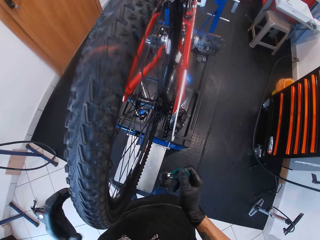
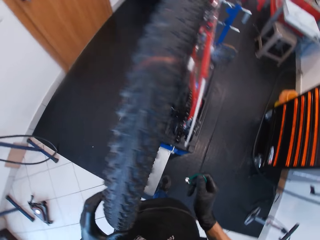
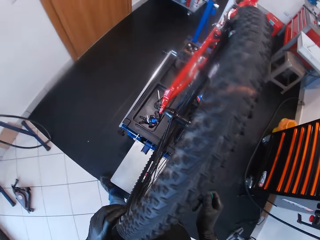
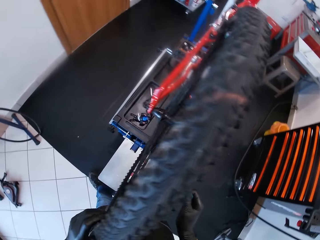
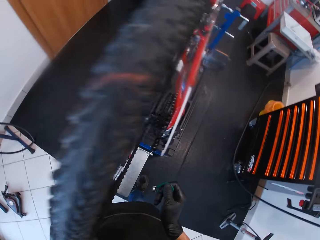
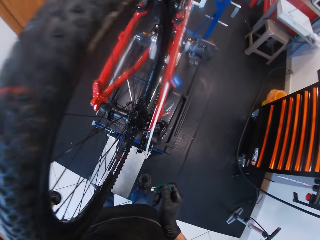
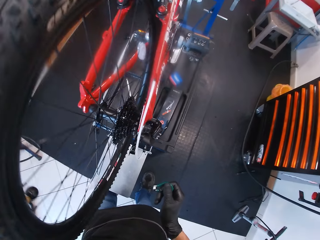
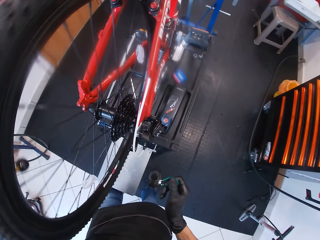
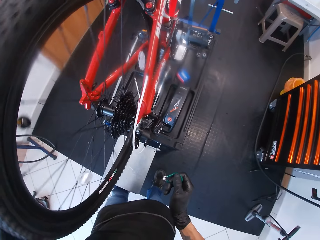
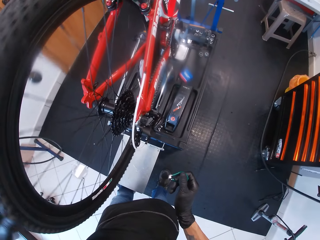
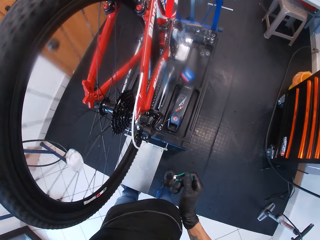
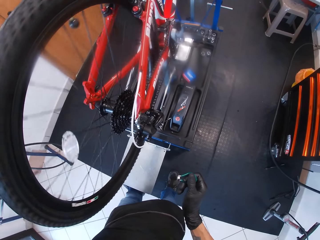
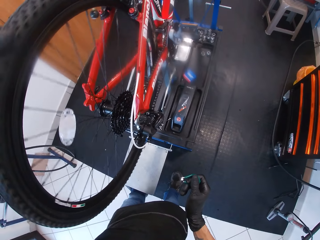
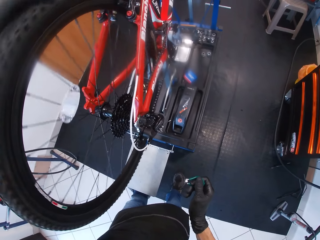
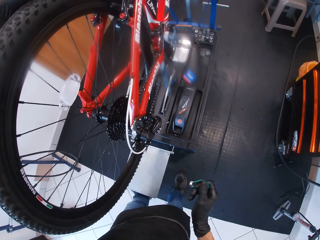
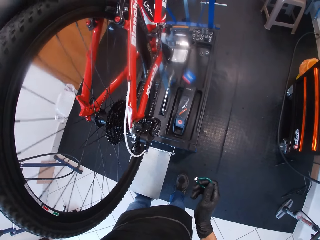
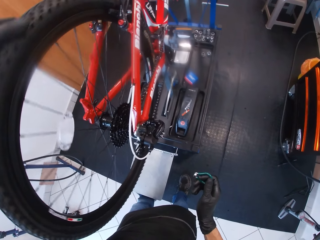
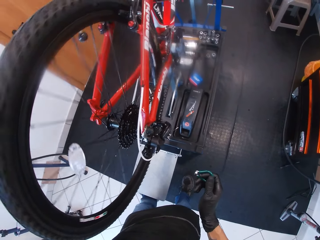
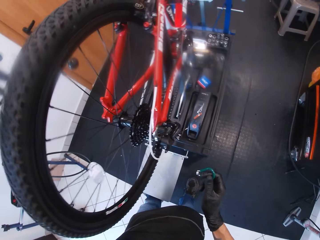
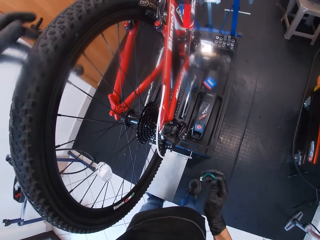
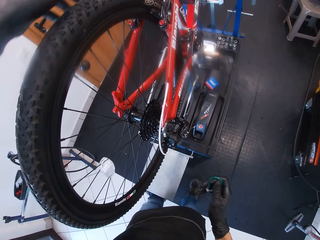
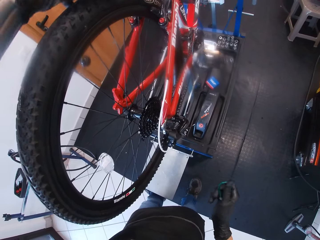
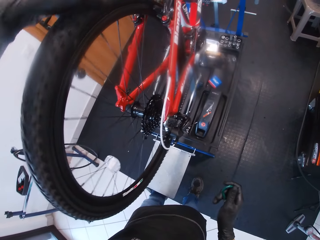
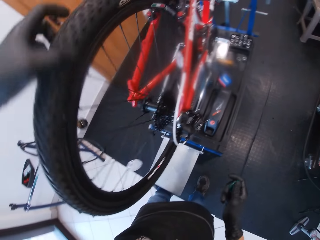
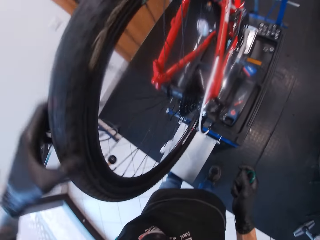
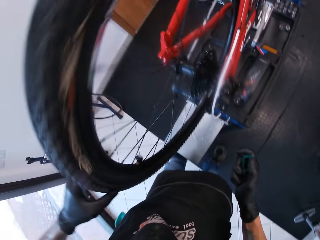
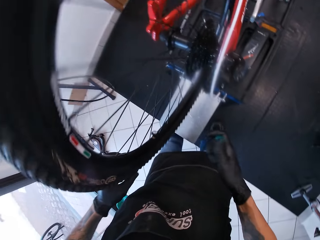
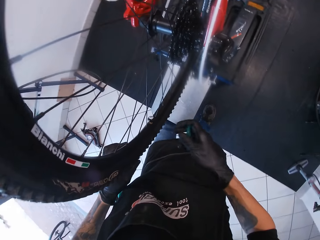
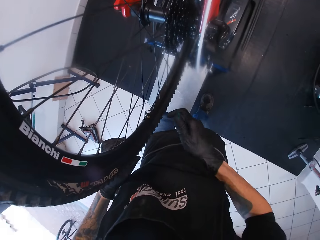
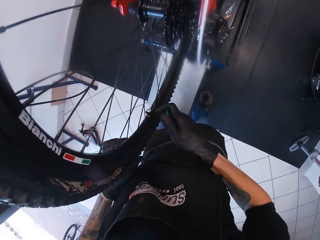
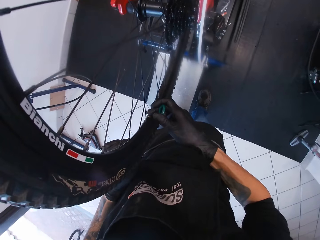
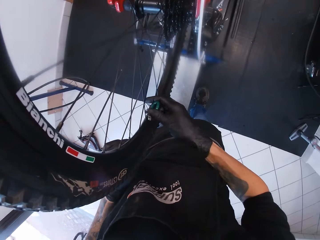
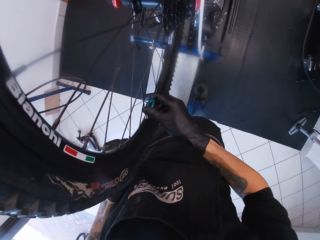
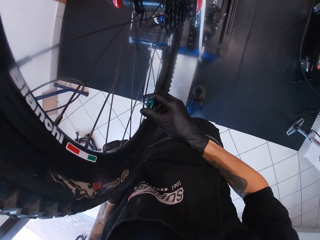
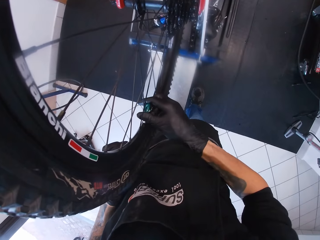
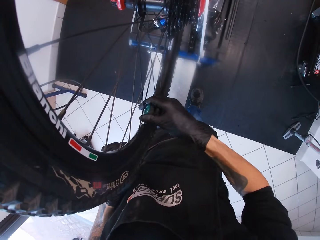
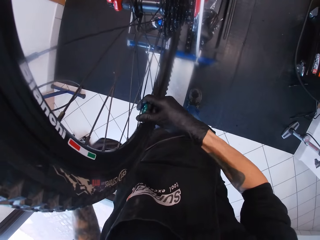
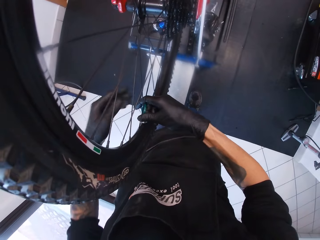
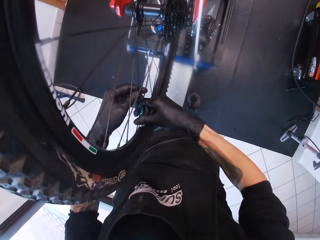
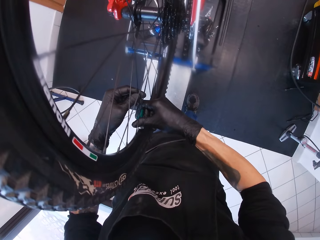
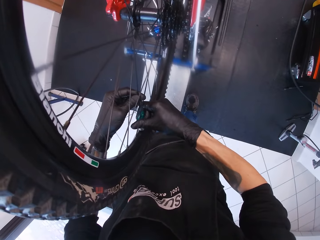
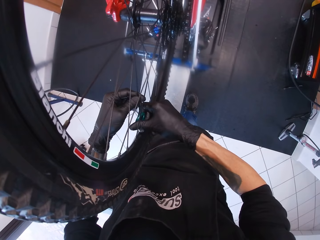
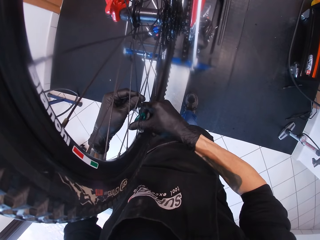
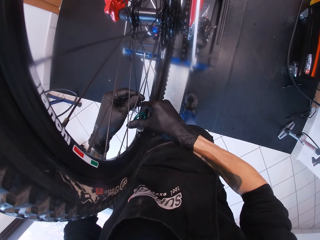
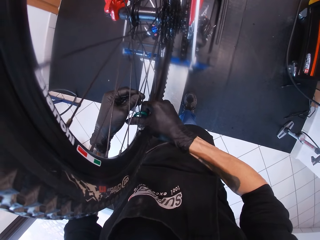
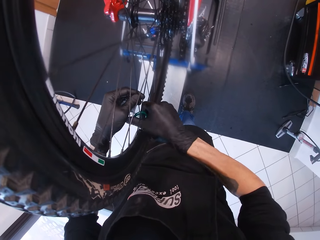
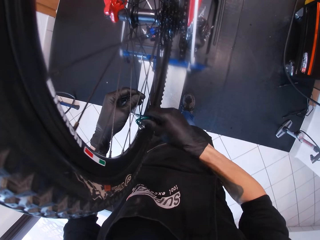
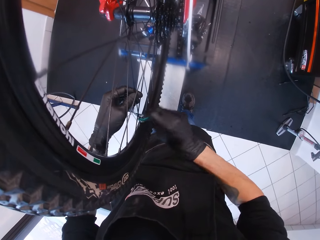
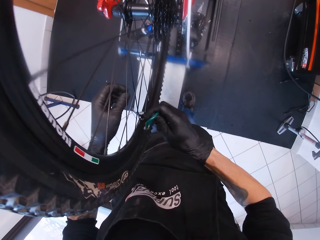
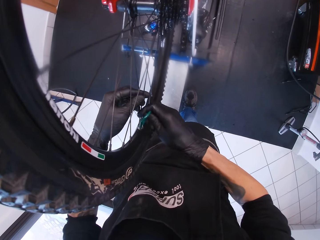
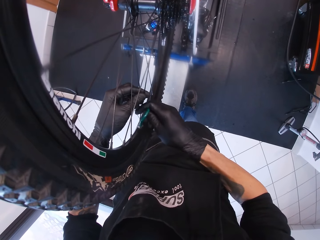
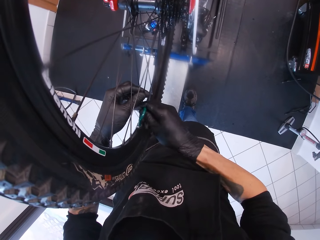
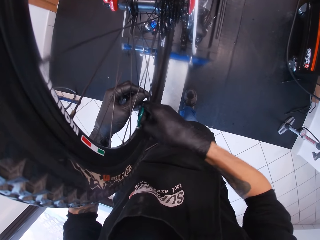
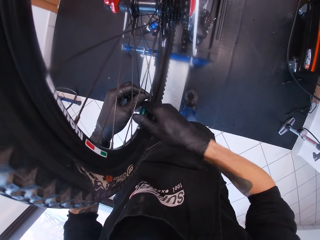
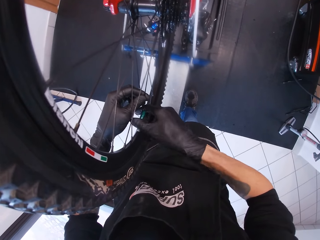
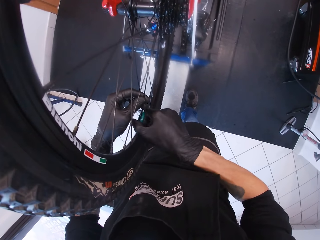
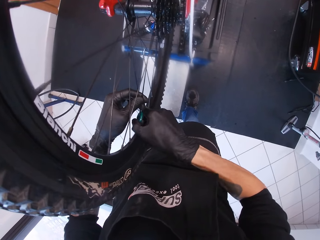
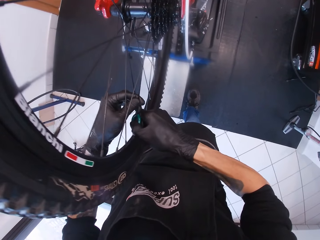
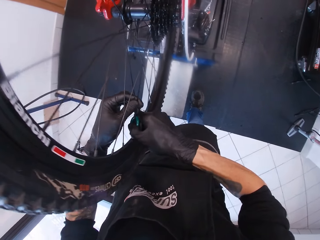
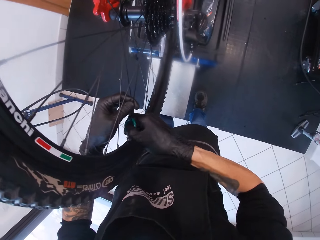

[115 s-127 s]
The camera wearer looks around the workshop. He turns the tire. He tightens the spoke nipple with the spoke wrench in his right hand.

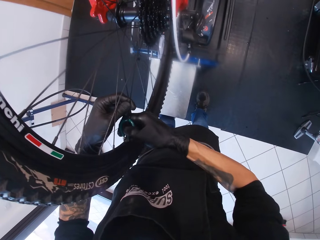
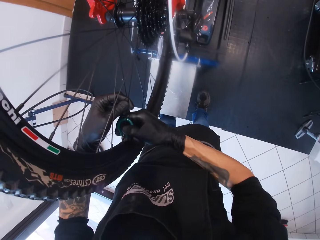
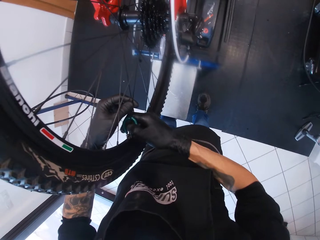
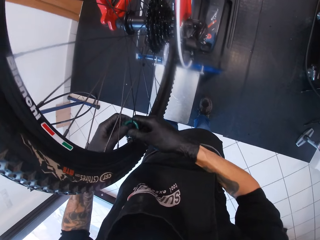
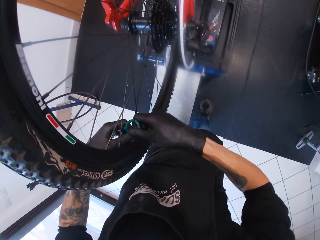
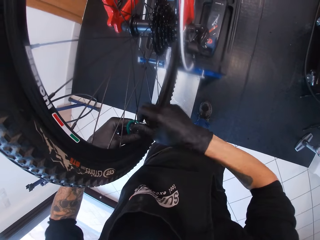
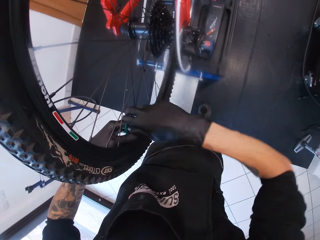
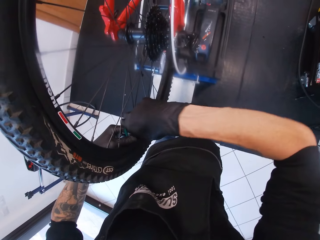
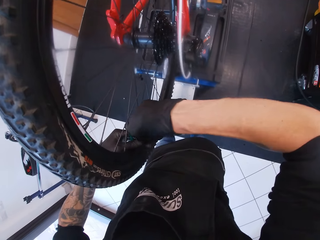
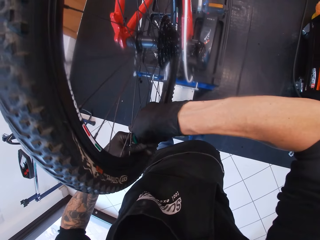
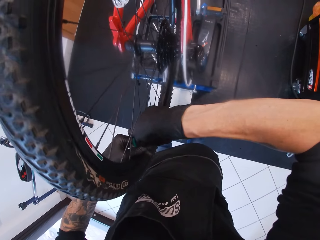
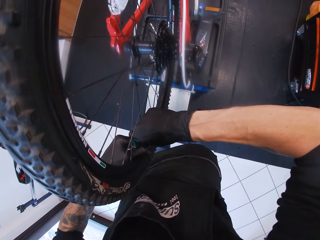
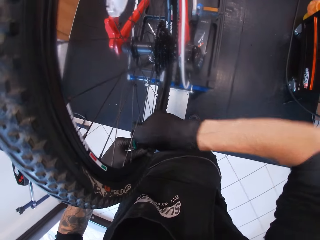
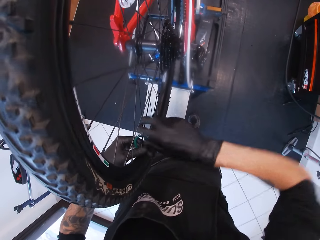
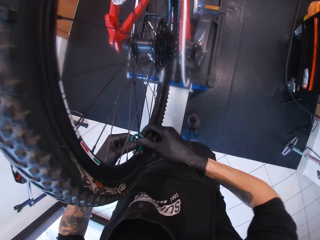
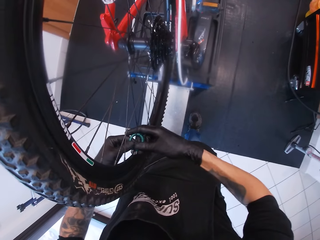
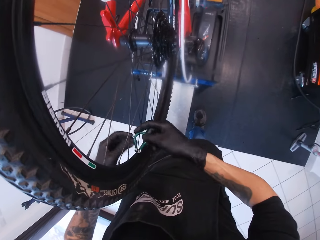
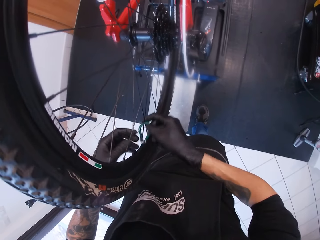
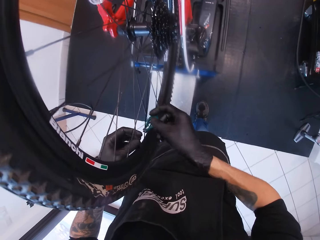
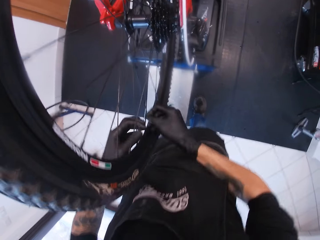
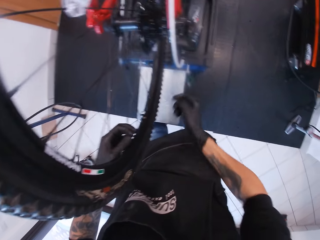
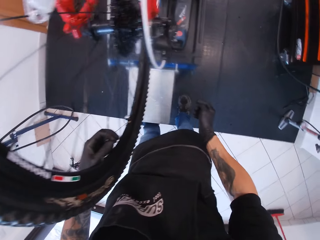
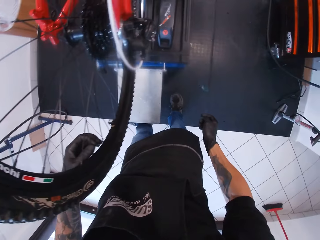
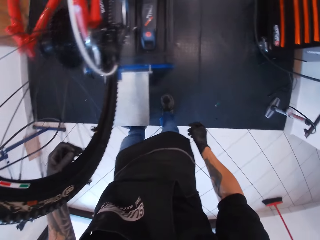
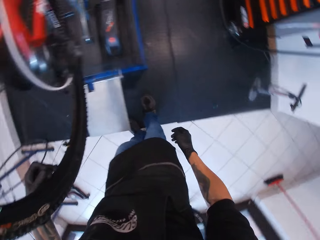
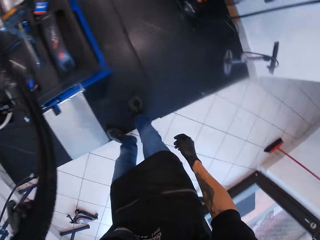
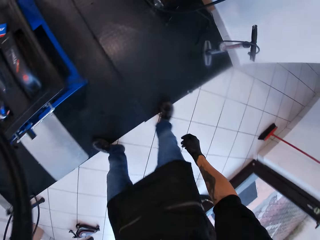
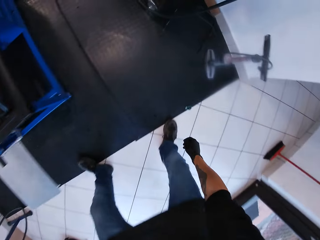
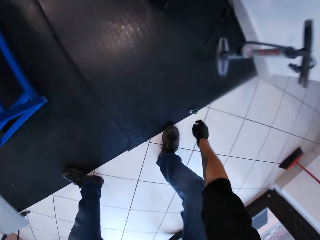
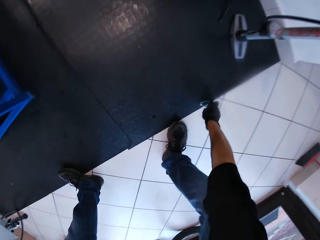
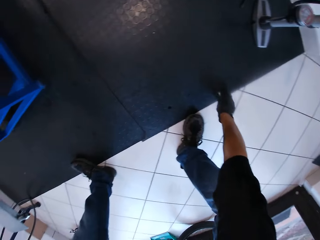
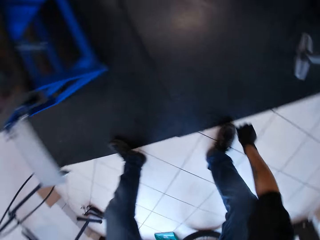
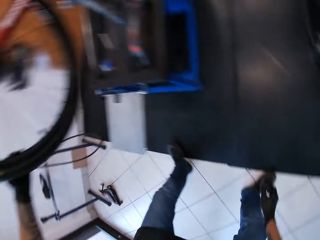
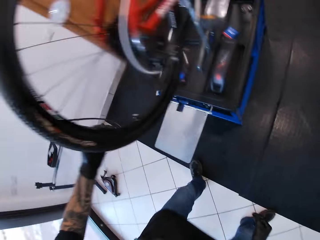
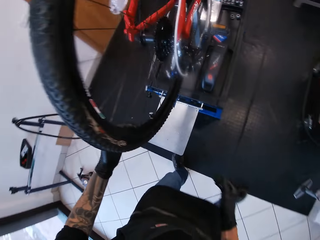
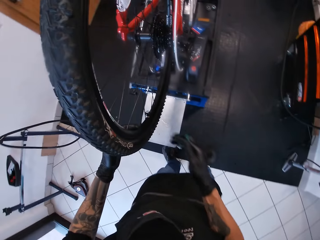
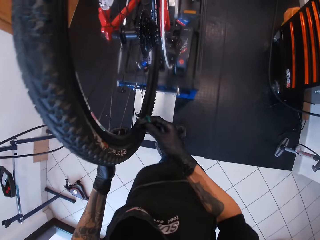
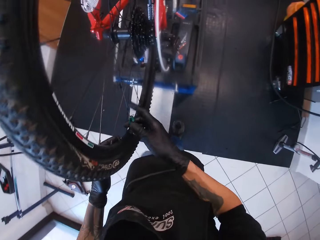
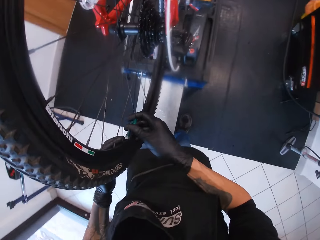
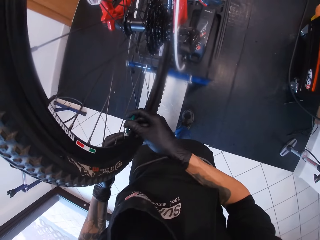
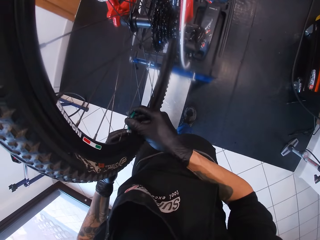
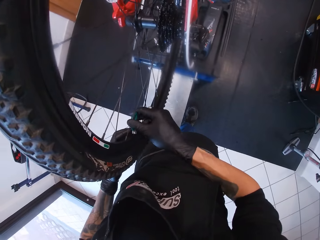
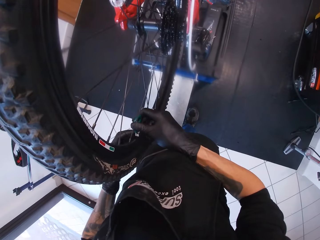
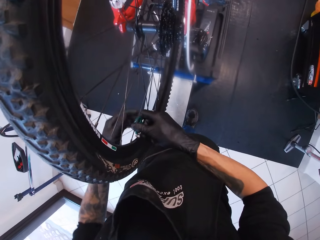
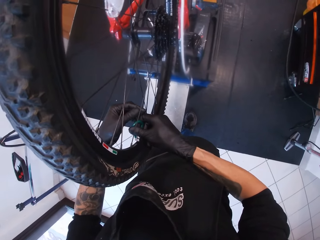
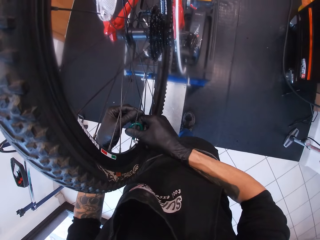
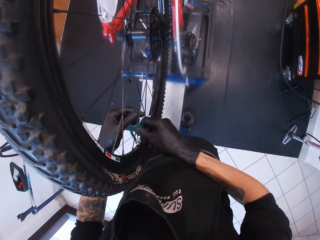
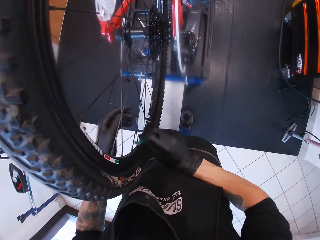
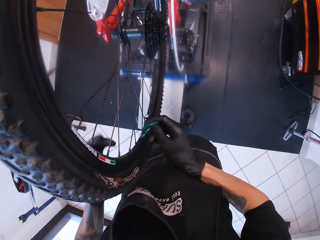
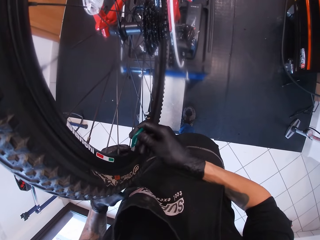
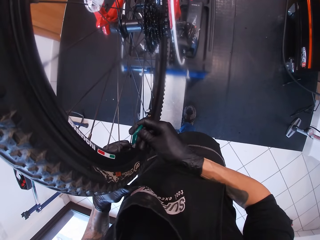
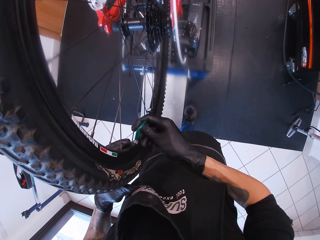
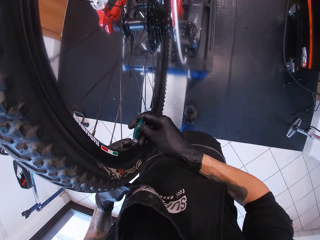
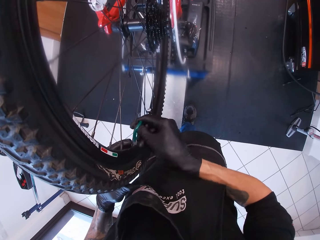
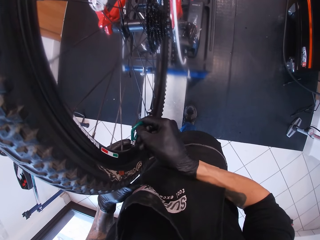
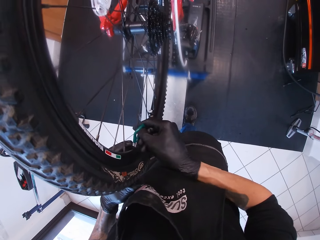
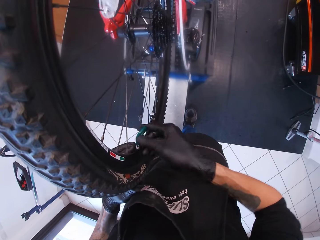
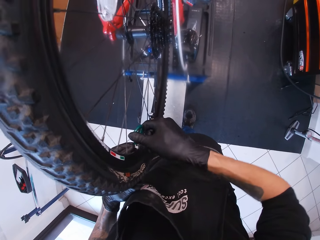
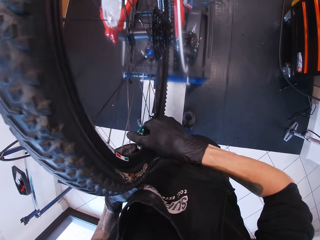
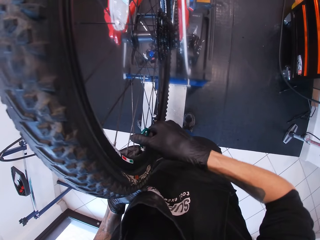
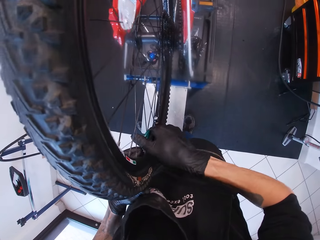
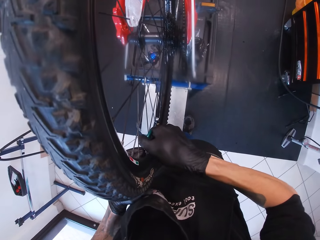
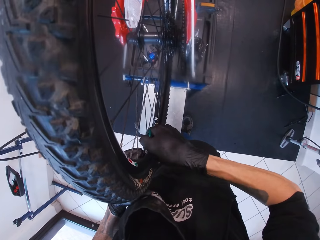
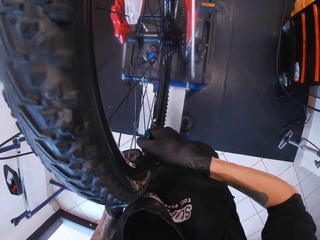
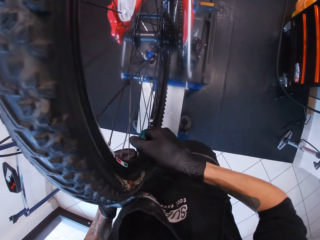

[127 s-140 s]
The spoke wrench or cyrusher falls on the floor from the camera wearer's hand. He picks up the spoke wrench on the floor with his right hand. He tightens the spoke nipple with the spoke wrench in his right hand.
